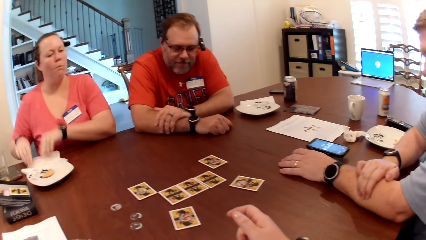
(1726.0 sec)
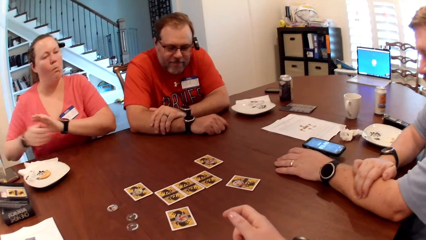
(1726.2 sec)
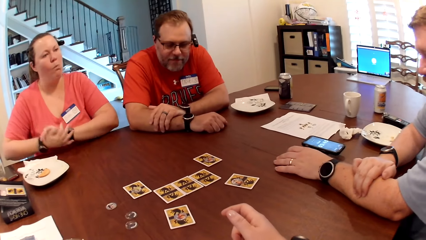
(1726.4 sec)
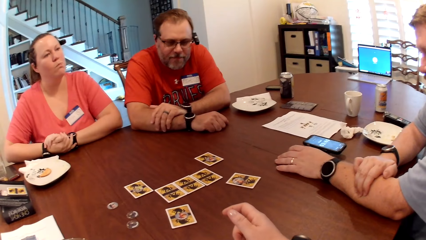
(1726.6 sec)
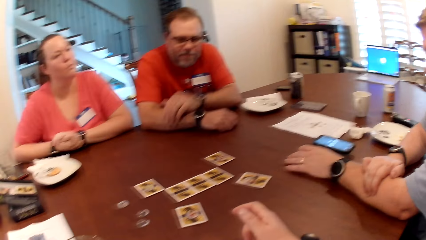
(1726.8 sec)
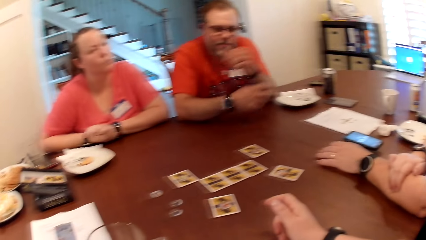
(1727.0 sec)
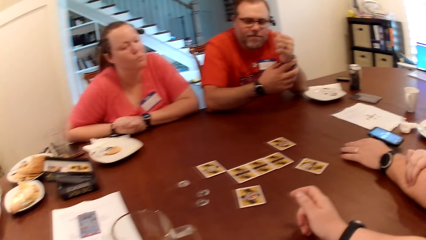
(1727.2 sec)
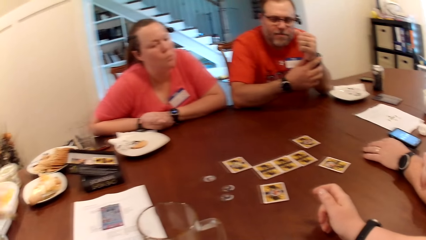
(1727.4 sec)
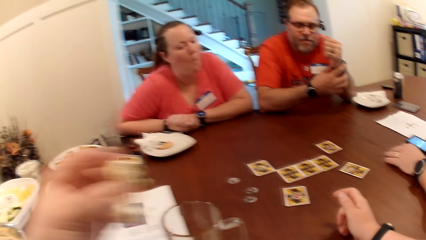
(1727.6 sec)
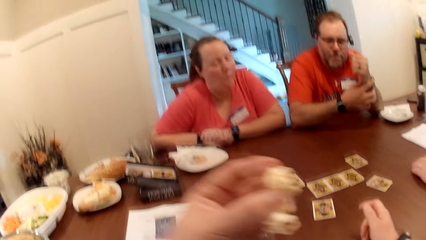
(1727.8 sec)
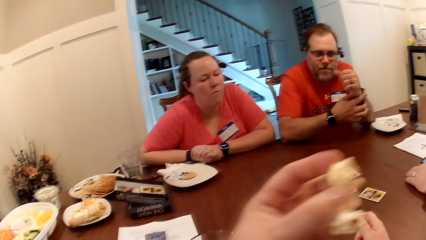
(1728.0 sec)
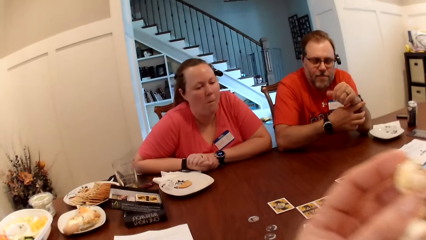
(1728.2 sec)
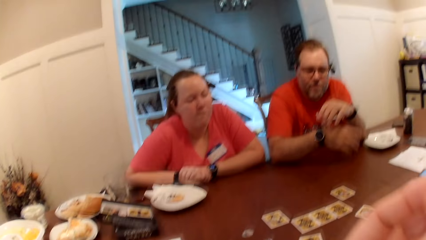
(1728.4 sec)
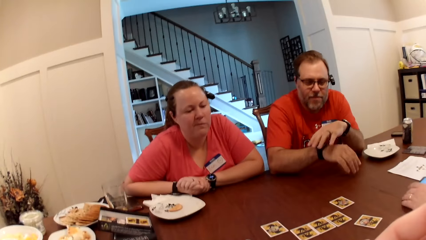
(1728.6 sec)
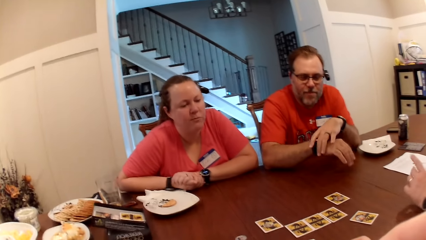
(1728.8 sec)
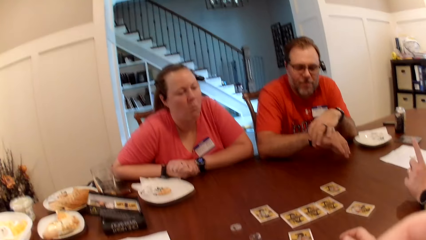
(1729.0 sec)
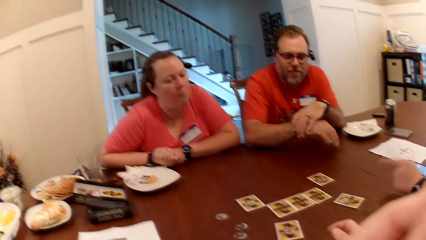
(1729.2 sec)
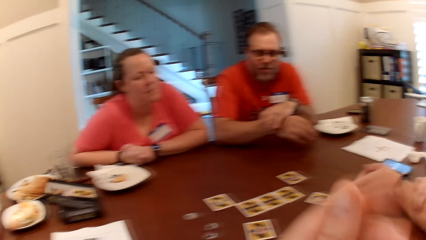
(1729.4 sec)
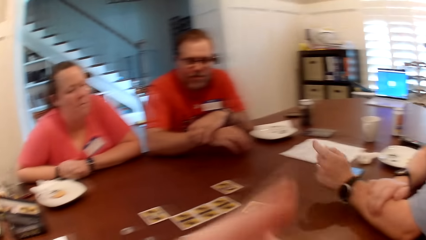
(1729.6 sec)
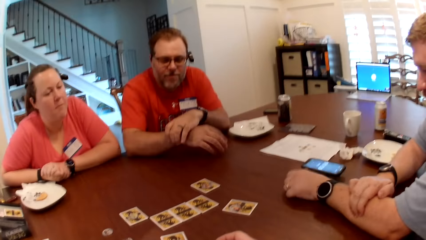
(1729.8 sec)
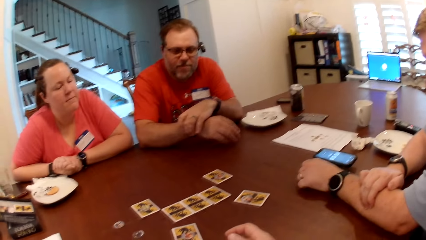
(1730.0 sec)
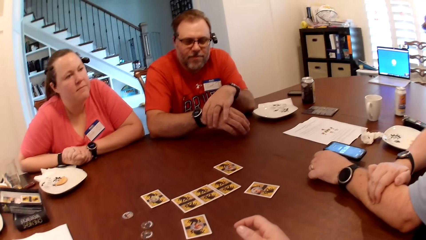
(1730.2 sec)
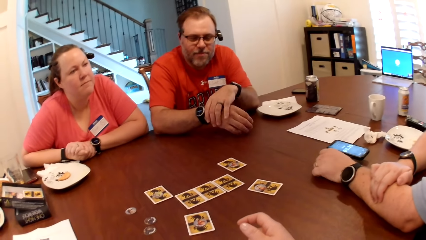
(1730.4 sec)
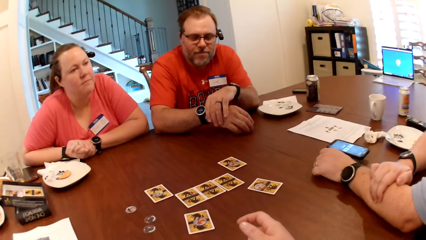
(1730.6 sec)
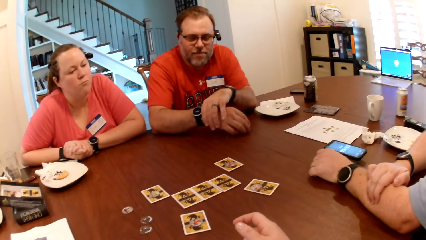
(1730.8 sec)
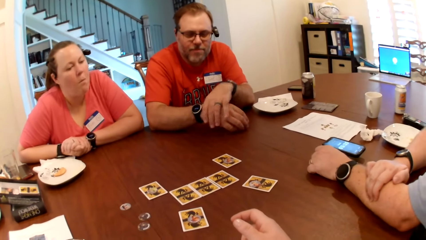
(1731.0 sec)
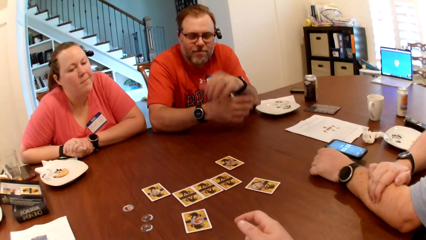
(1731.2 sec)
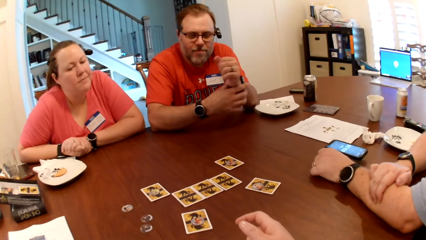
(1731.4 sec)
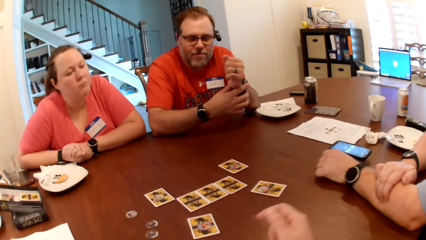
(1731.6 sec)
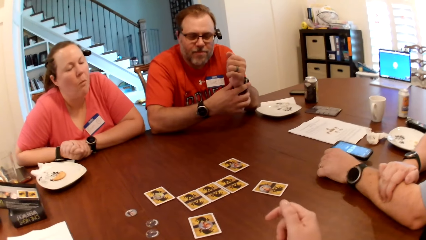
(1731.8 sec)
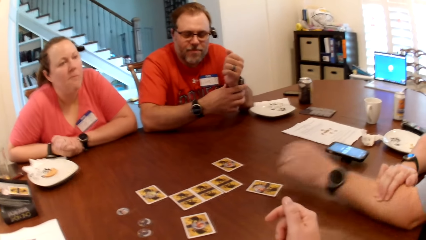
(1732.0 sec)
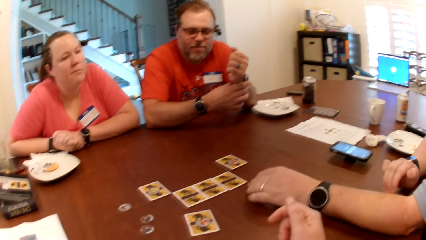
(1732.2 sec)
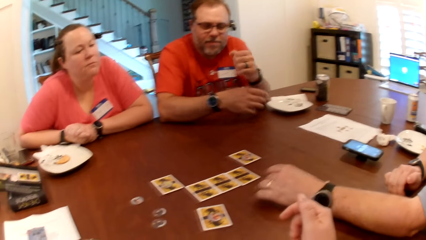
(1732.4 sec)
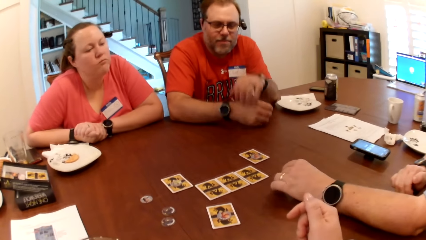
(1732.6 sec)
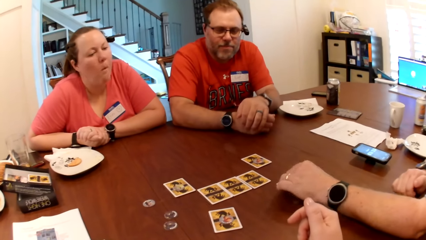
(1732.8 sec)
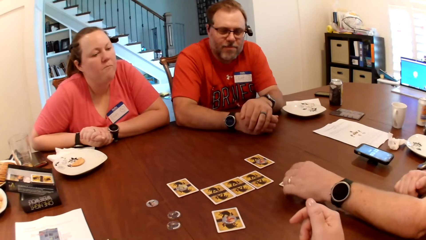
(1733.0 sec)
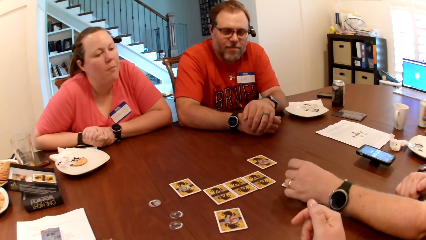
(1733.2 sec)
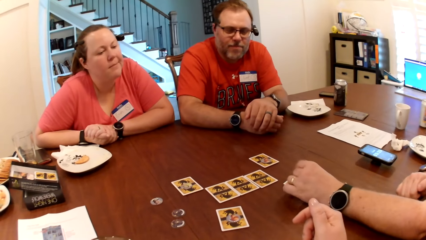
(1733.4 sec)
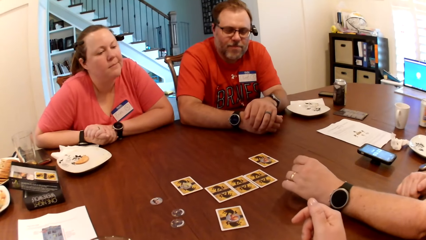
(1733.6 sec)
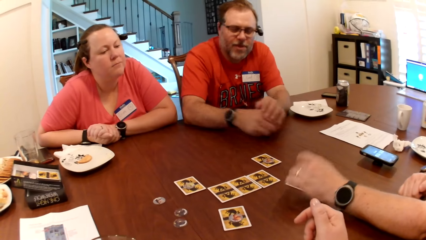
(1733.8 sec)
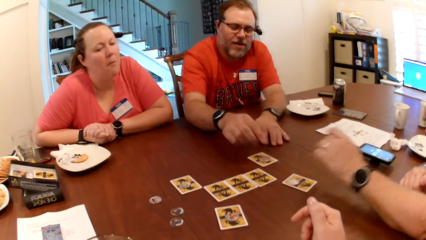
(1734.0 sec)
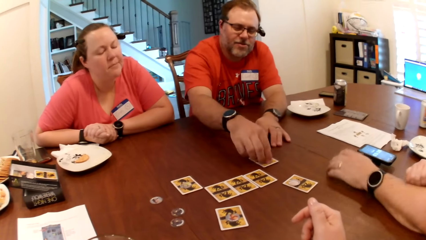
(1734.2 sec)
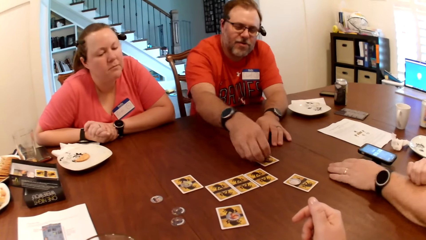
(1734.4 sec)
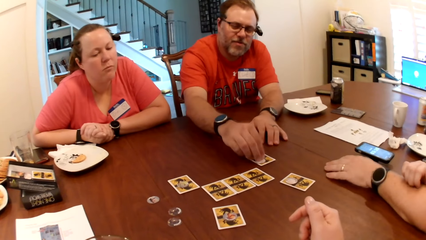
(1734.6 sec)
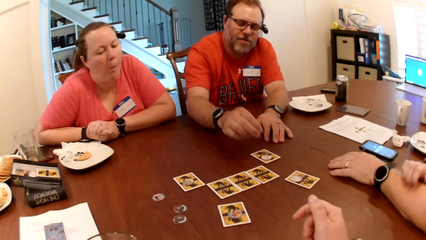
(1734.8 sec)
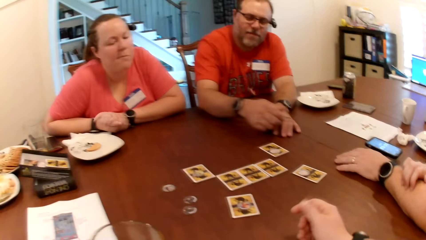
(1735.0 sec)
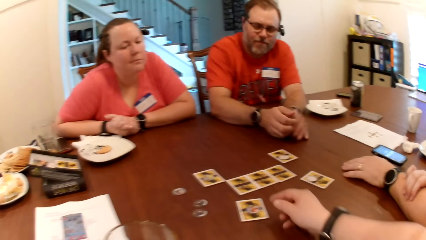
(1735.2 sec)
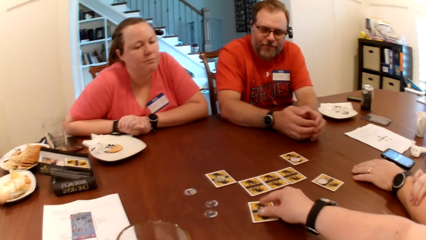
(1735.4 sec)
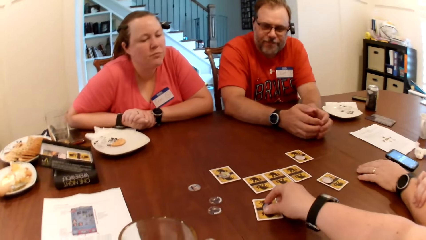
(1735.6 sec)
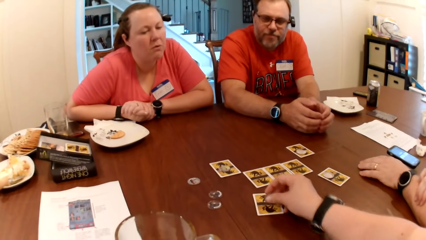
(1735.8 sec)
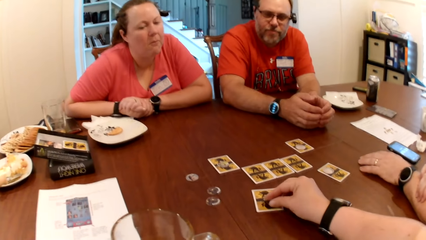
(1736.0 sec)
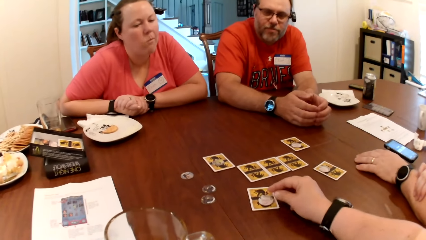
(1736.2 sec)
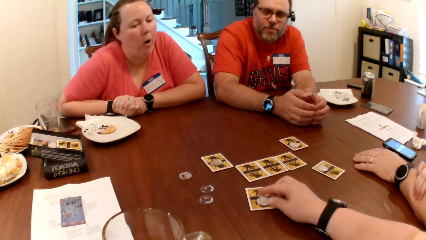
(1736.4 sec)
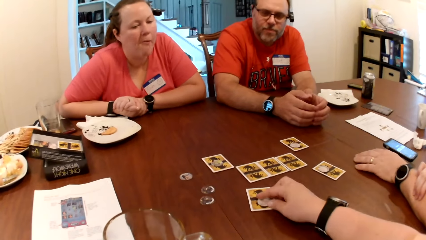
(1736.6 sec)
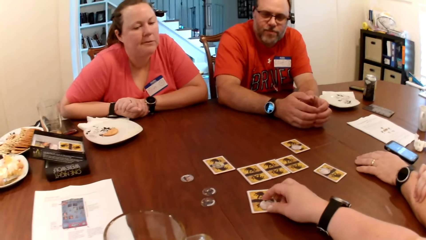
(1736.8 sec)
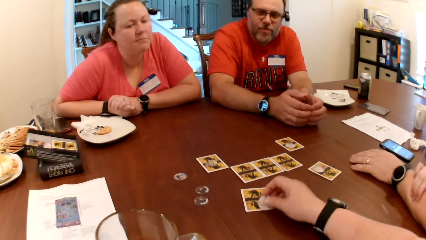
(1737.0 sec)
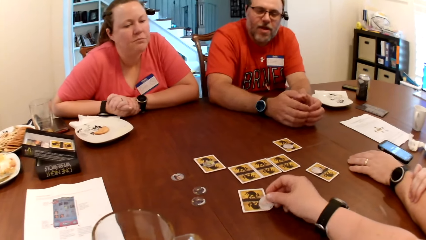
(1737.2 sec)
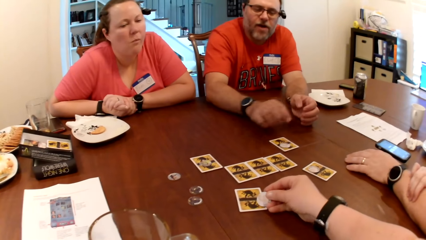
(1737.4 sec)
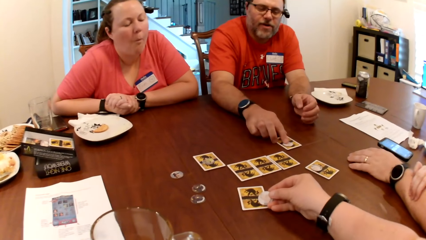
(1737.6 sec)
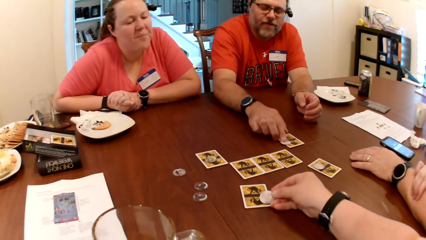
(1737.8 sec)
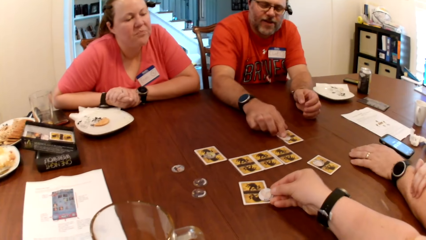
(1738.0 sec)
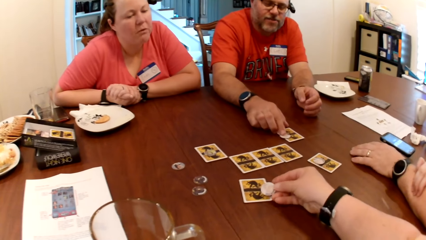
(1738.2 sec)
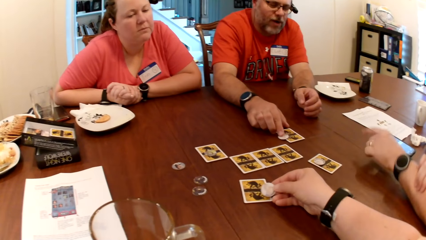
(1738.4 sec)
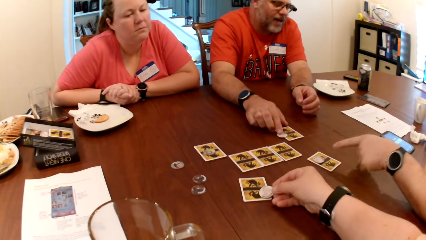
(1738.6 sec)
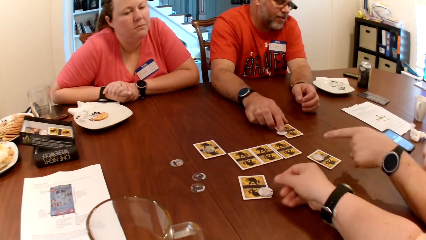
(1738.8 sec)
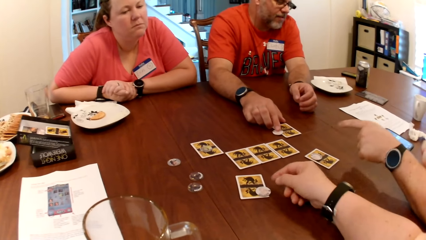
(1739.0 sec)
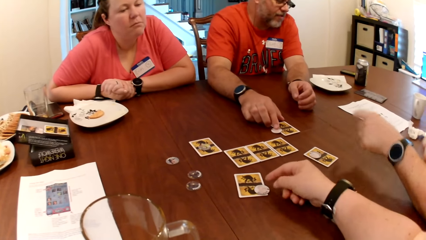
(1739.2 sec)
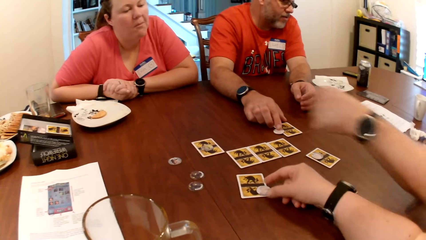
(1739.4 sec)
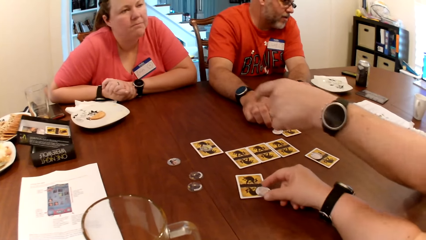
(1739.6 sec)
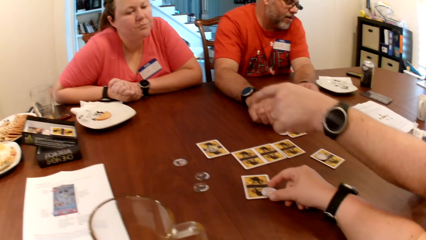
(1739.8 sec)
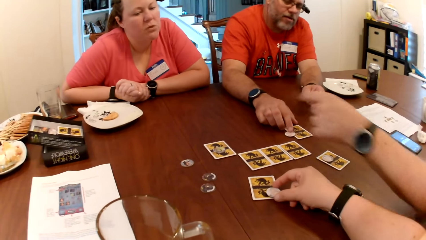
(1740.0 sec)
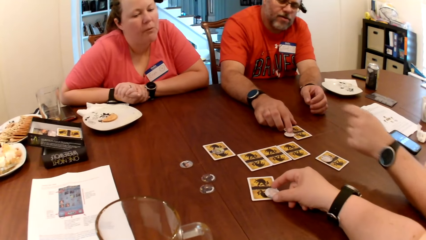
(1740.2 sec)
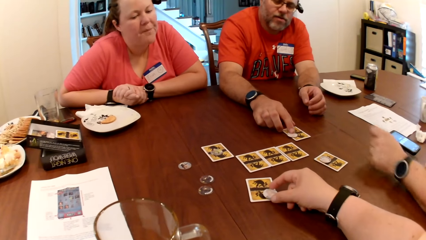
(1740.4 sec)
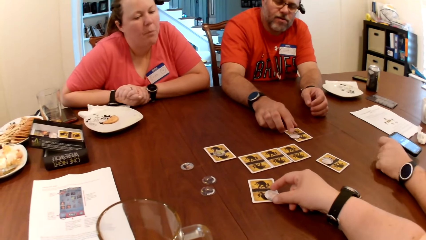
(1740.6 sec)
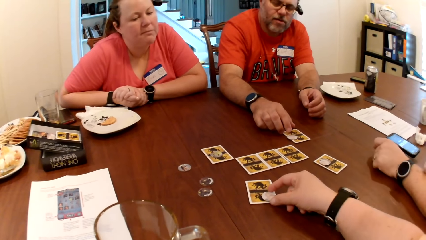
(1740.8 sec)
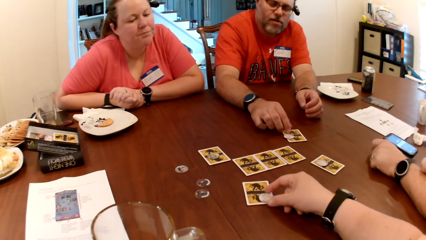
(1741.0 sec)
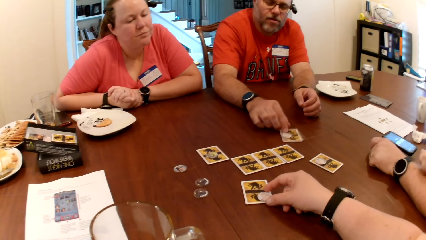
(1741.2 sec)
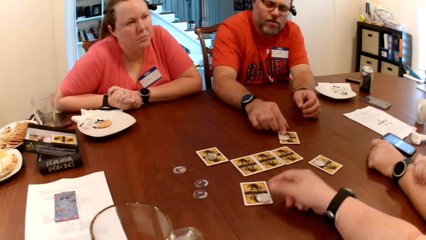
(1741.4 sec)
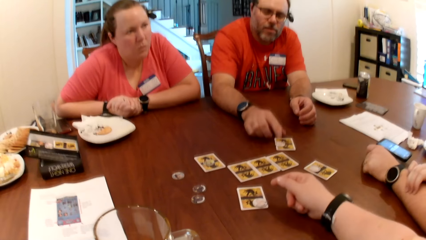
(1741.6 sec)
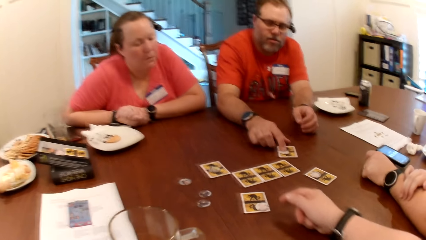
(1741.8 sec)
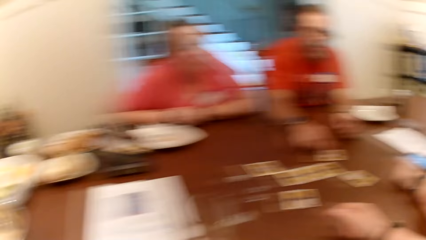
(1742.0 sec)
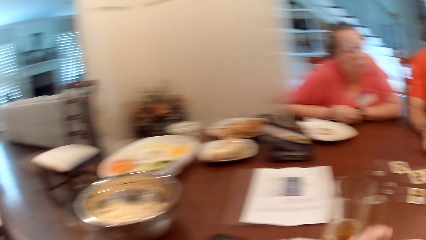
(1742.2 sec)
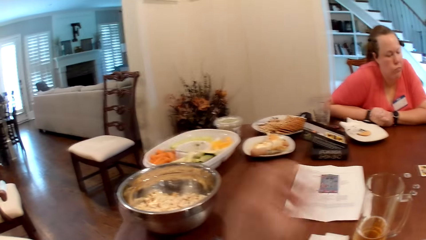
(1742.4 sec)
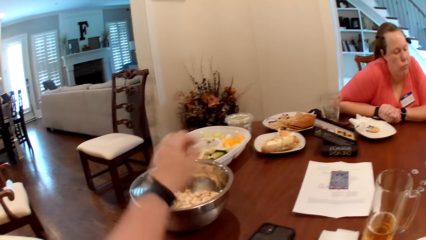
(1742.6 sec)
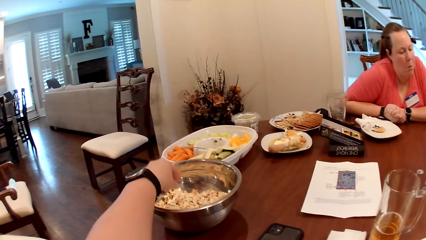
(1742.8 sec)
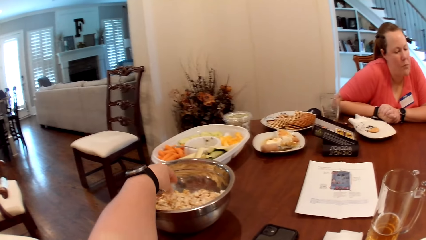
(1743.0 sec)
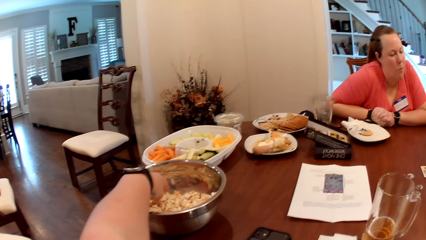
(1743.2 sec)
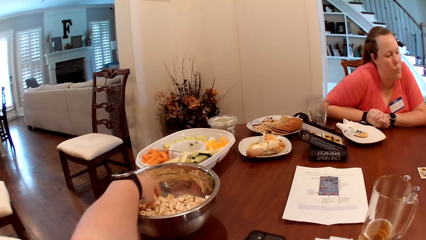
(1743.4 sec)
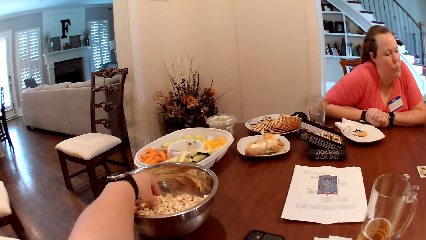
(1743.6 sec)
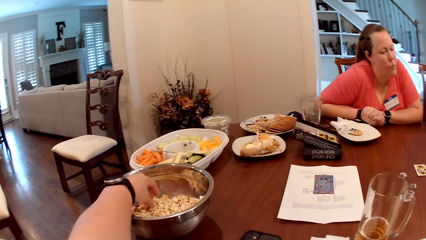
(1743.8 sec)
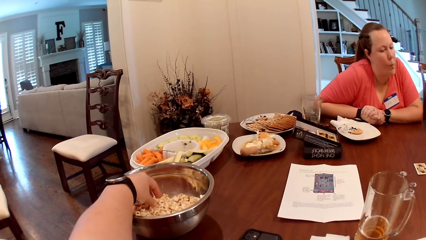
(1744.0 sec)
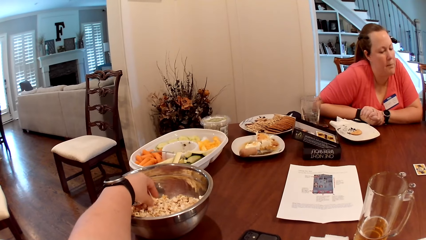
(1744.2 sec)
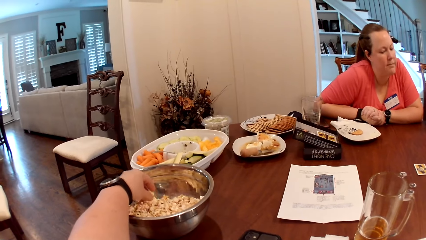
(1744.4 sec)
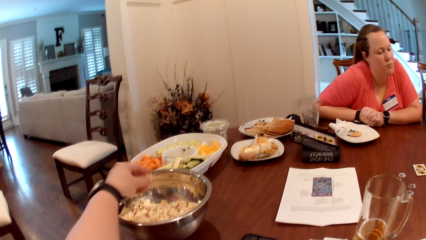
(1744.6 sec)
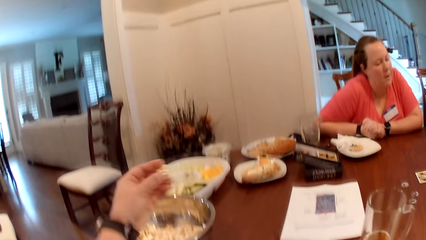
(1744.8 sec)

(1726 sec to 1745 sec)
A woman joins both hands together and rests both hands on the table. A man adjusts the wristwatch on his left hand with his right hand. The camera wearer puts the popcorn in her mouth with her left hand. The man adjusts the wristwatch on his right hand with his left hand. Another man gestures with his left hand. The camera wearer dusts popcorn crumbs off the fingers of her left hand. The first man adjusts the wristwatch on his left hand with his right hand. The other man adjusts the game chip on the card on the table with his left hand. The other man drops his left hand on the table. The first man flips the game chip on the card on the table with his right hand. The woman rubs the fingers of her left hand on her right hand. The first man holds the playing chip. The camera wearer flips the game chip on the card with her right hand. She lifts the game chip from the card with her right hand. The first man moves the game chip on the card with his right hand. The other man gestures with his left hand. The camera wearer drops the game chip on the card with her right hand. A man points at the playing chip. The camera wearer moves the game chip on the card with her right hand. The first man moves the card on the table with his right hand. The camera wearer slides her right hand on the table. She picks popcorn from the stainless bowl with her left hand.
